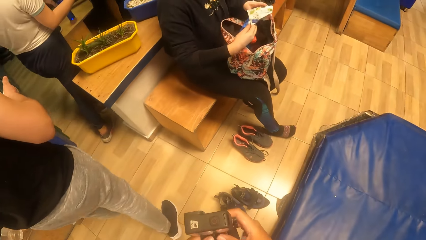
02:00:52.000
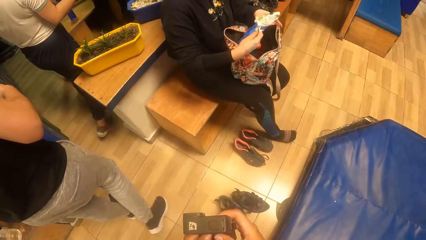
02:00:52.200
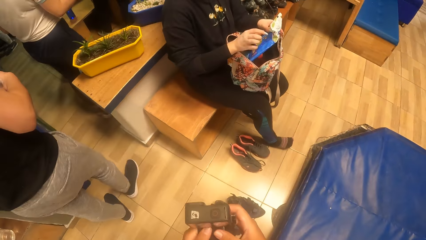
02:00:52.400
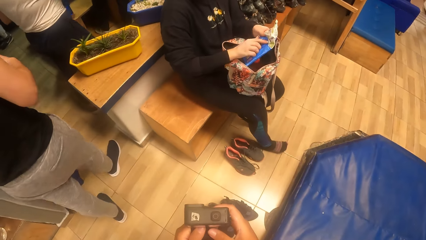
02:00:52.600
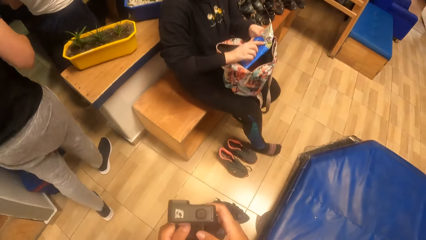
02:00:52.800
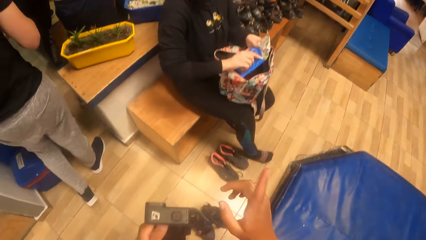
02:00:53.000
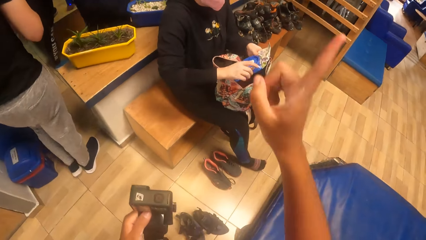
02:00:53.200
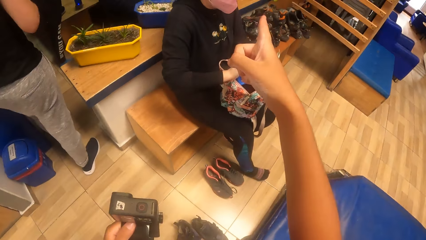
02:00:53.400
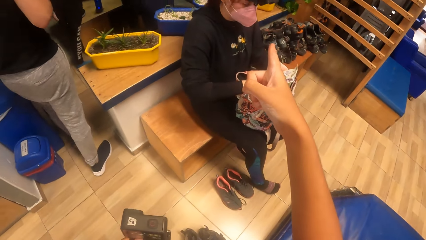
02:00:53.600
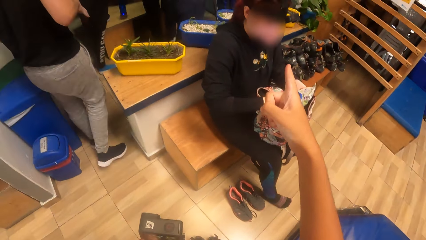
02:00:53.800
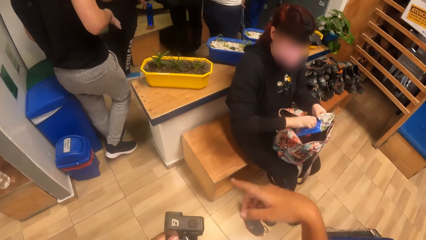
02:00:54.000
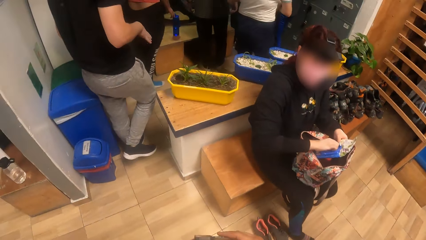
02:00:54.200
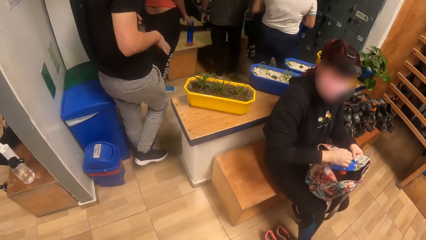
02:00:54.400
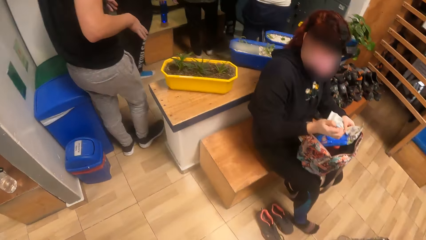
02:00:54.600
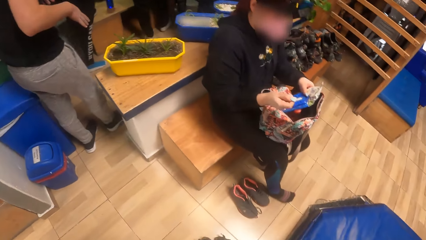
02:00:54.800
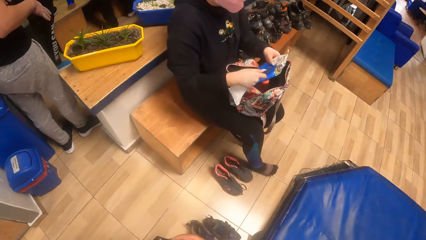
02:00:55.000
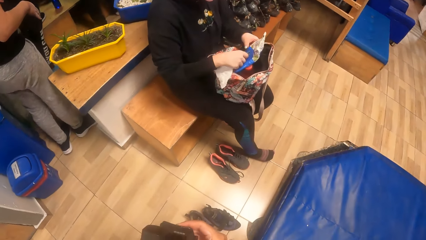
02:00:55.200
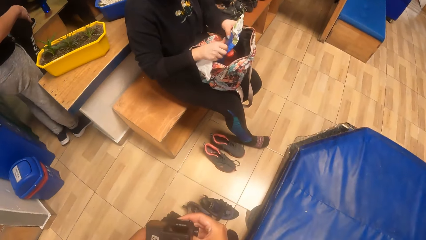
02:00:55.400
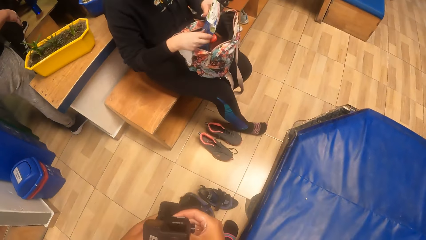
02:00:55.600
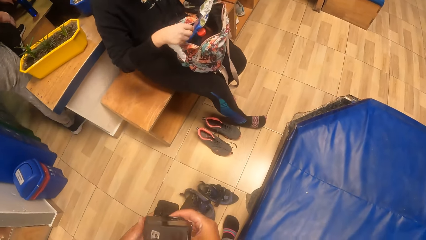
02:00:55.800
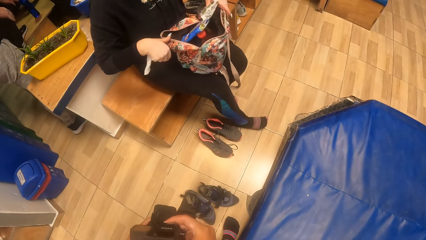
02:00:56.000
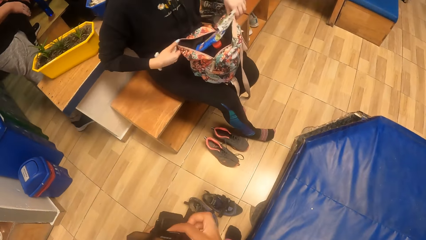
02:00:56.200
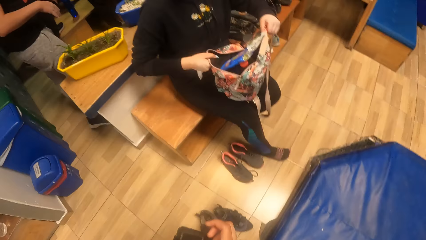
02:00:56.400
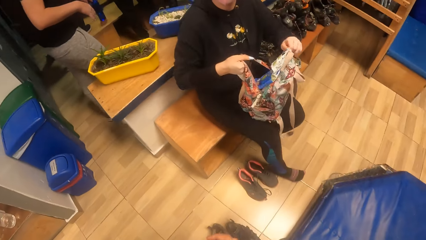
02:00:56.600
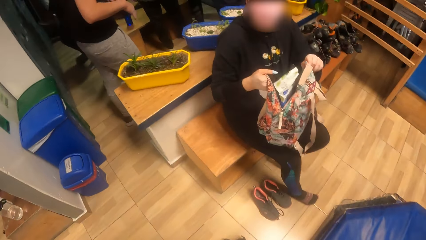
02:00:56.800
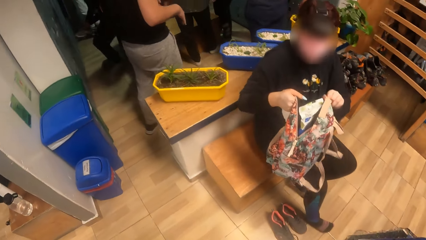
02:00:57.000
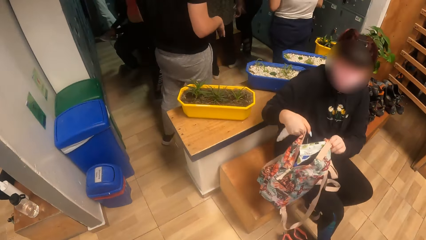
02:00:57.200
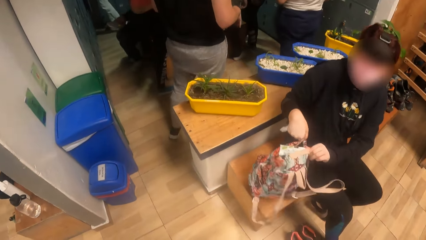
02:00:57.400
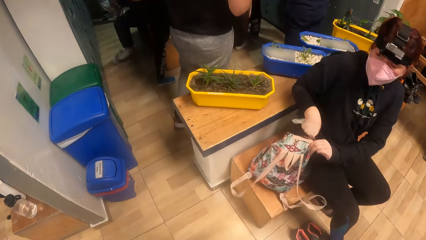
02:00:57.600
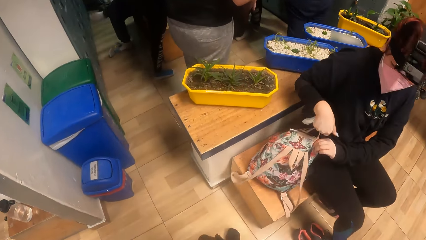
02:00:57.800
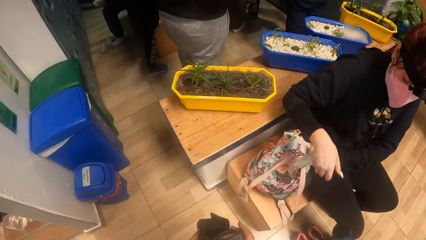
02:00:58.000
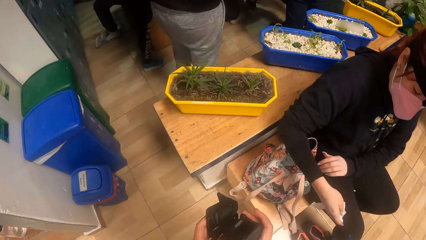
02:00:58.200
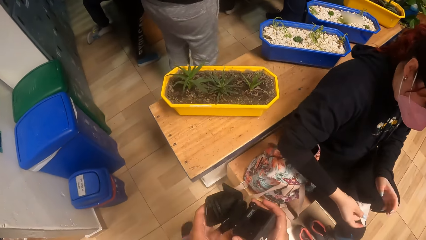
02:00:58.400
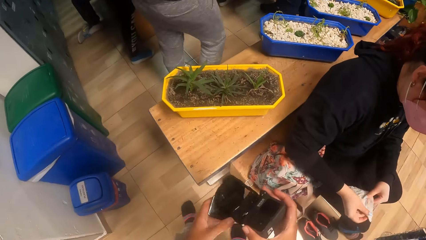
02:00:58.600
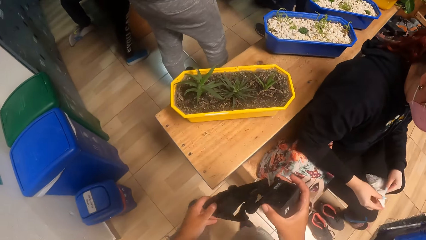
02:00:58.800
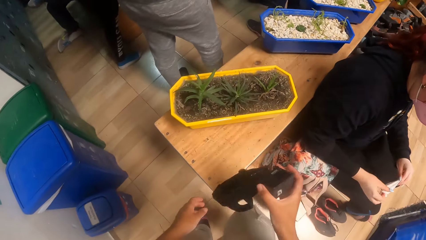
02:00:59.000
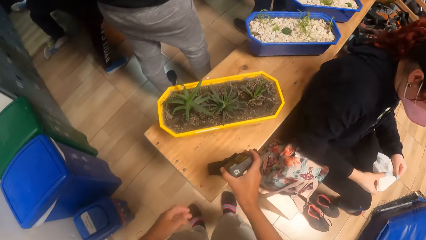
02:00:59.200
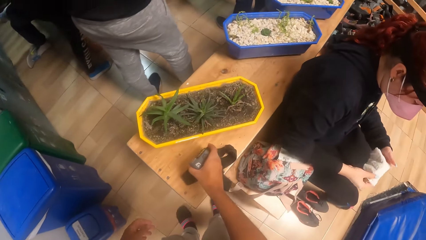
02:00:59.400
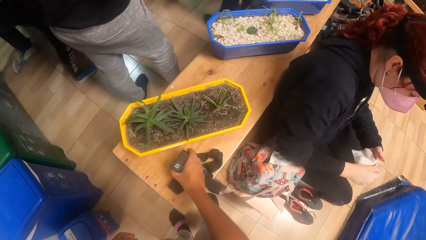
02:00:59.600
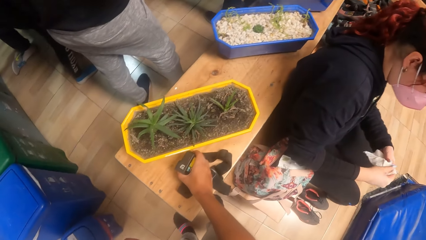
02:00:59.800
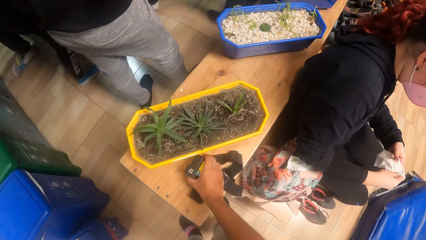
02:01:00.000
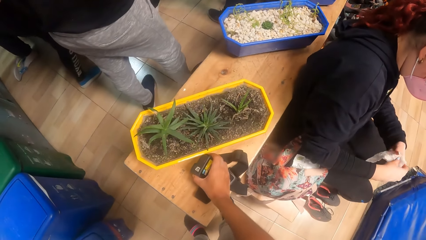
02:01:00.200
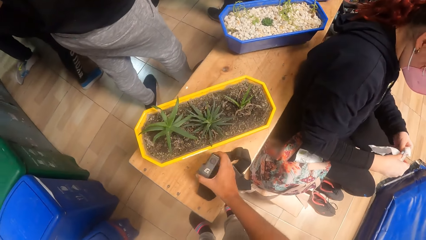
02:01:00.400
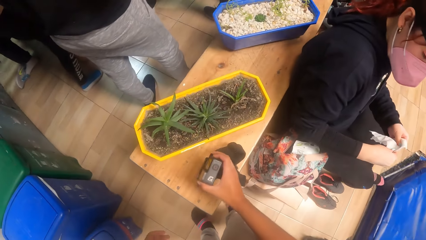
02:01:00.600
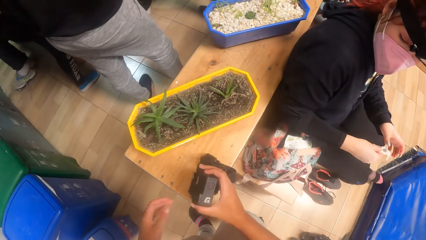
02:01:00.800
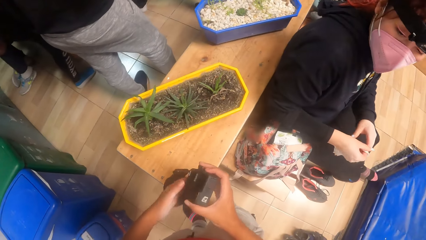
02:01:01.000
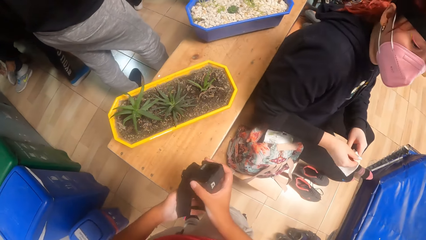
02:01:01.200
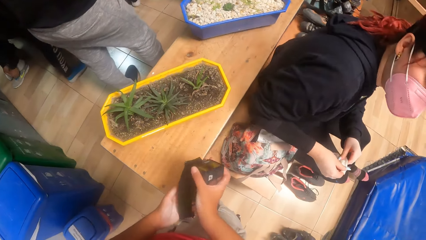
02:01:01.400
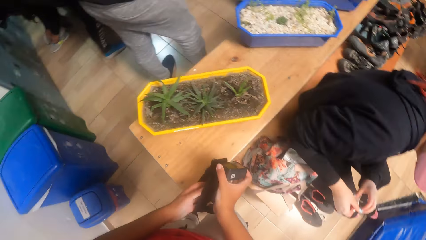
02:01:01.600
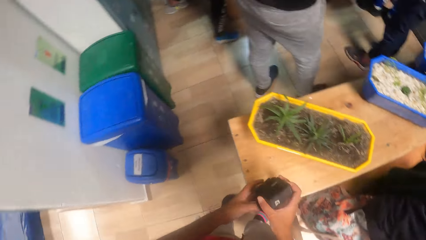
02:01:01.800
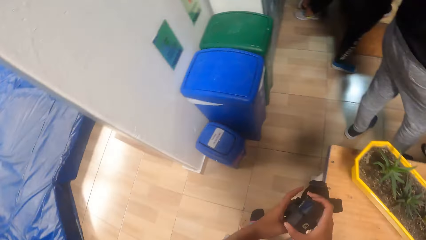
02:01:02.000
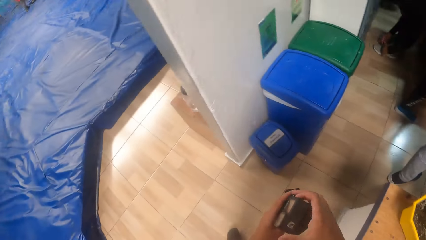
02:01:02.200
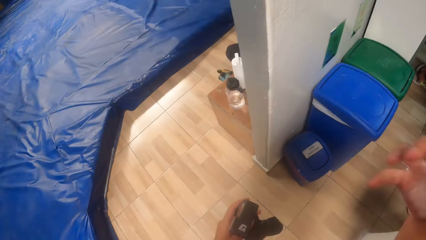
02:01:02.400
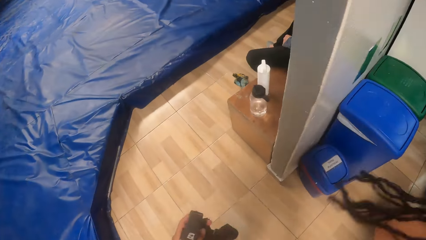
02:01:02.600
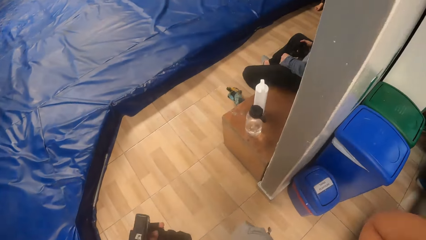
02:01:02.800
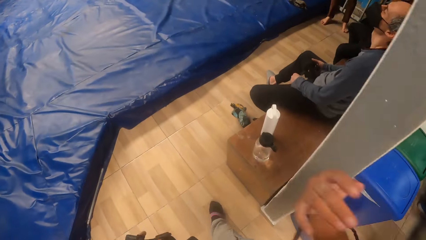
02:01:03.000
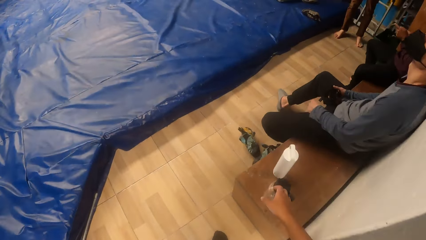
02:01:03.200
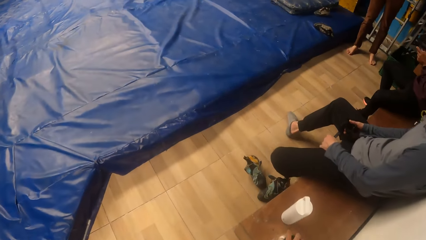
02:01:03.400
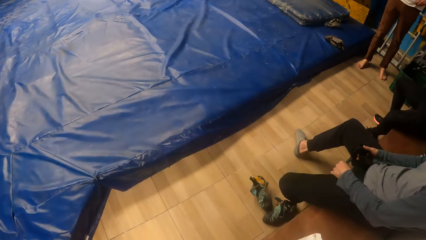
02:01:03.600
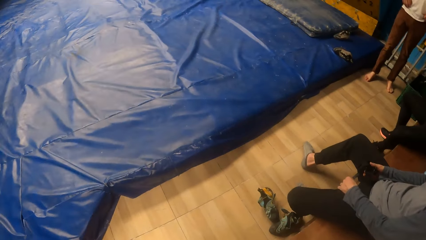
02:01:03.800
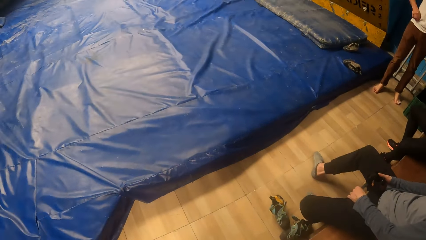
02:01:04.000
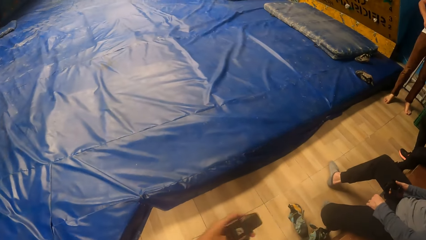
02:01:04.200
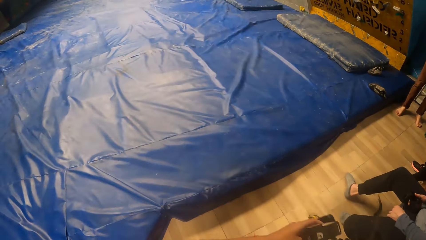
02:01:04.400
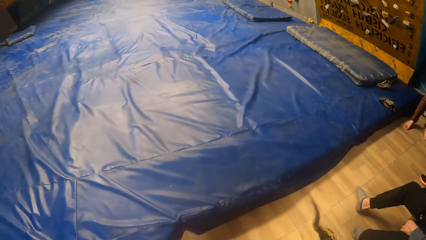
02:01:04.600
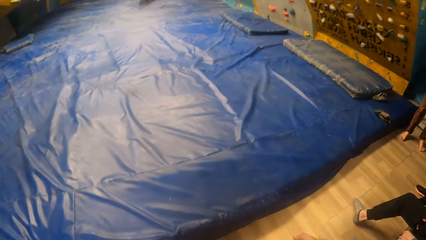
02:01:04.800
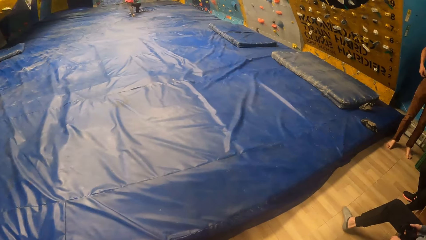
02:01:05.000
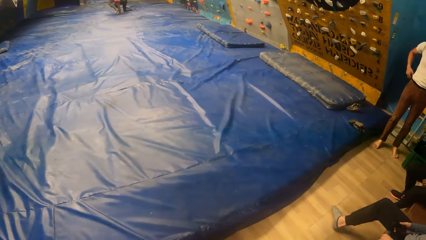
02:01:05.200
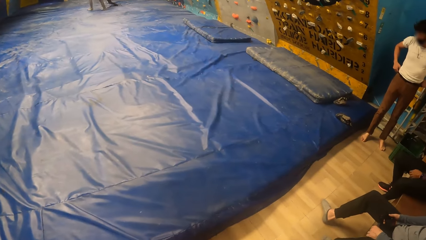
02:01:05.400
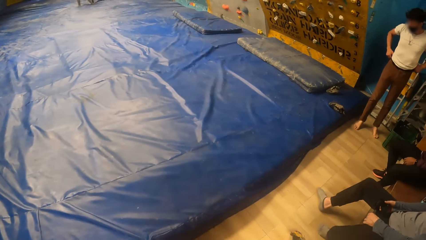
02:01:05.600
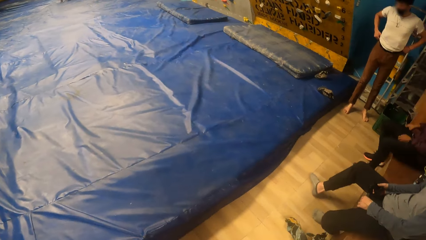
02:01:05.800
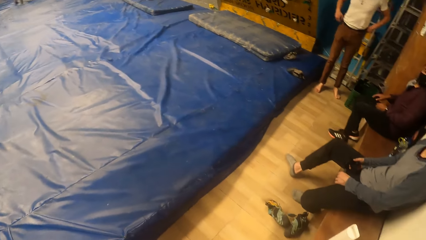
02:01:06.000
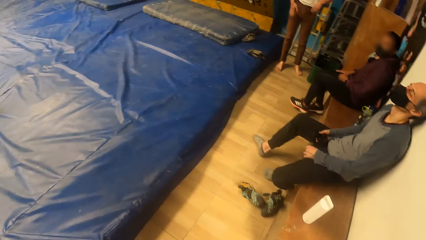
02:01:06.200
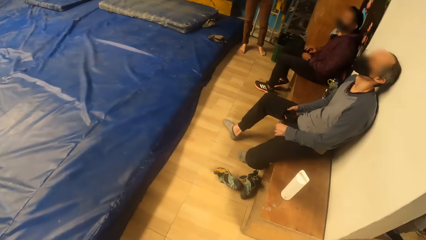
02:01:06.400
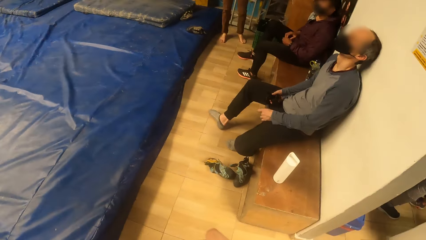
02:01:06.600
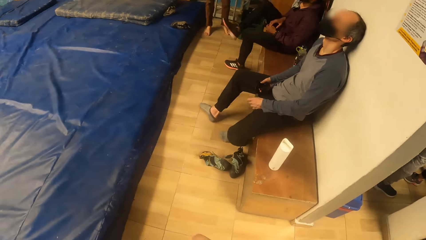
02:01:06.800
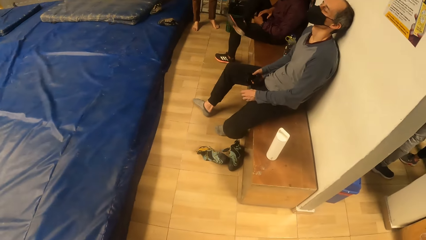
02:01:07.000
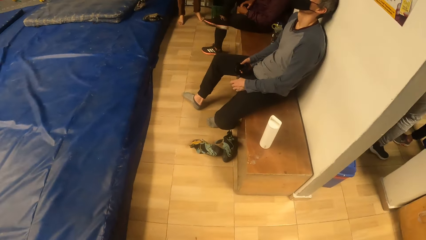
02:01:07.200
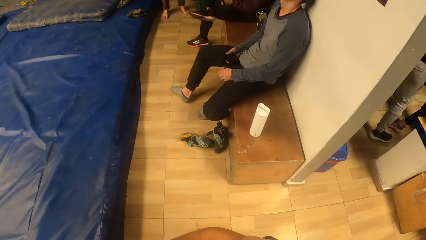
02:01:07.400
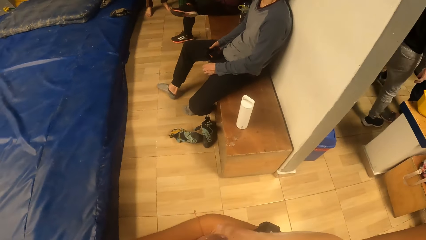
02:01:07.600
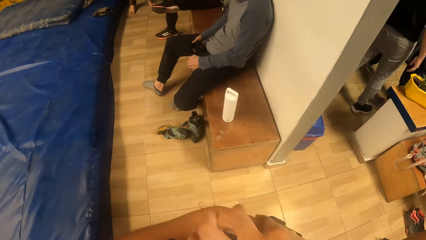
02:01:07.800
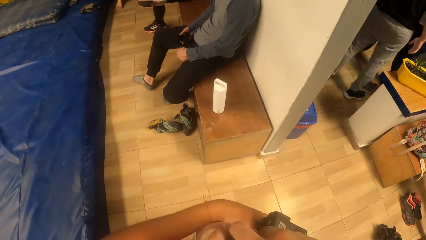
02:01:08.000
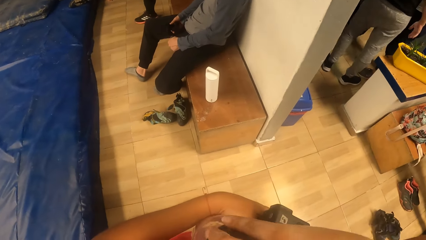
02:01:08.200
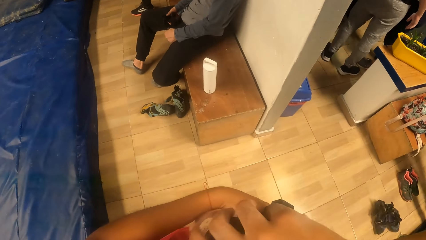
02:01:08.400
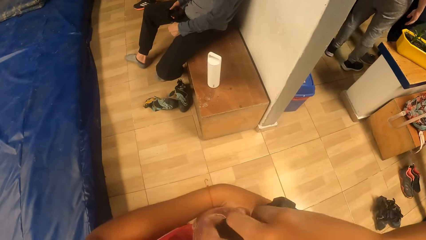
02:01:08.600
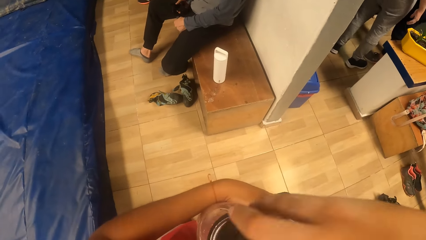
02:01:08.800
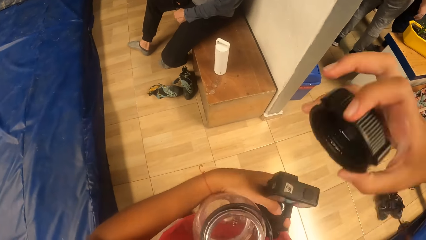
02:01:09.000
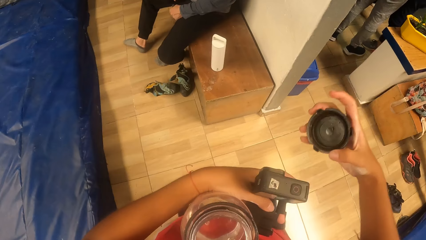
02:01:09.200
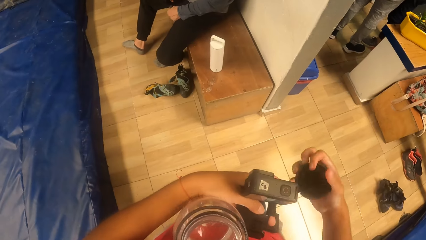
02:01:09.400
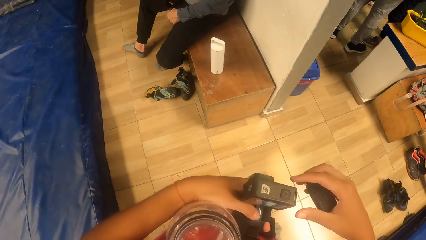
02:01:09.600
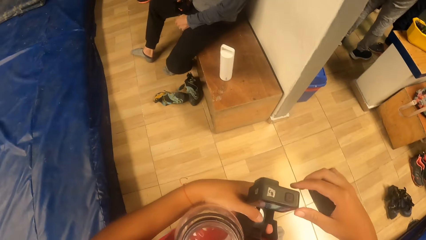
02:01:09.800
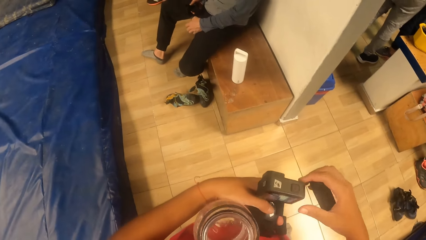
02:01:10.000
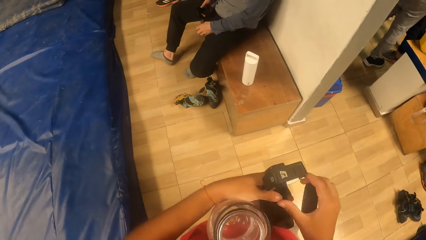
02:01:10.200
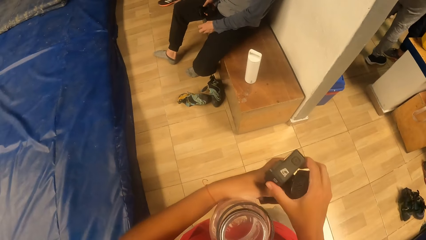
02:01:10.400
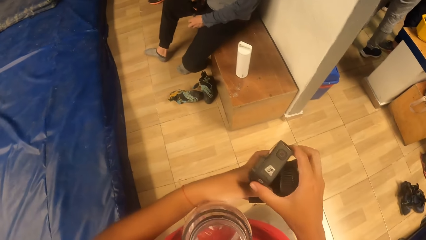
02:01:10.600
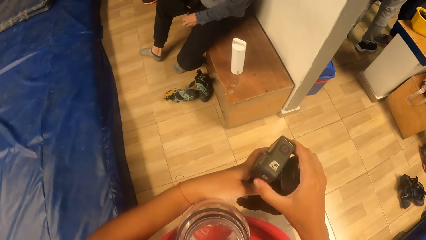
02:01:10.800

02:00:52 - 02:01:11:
The camera wearer points with her right hand. She puts the hand down. She stares around. She walks around. She puts the camera on the table. She picks up the camera from the table. She stares around. She walks around. She stares around. She opens the bottle lid with a hand. She holds the bottle in her left hand. She holds the lid in her right hand.
